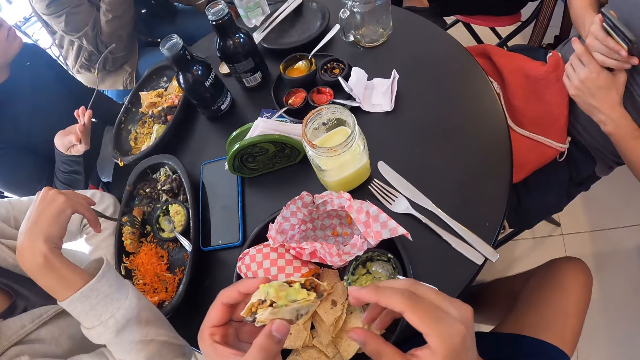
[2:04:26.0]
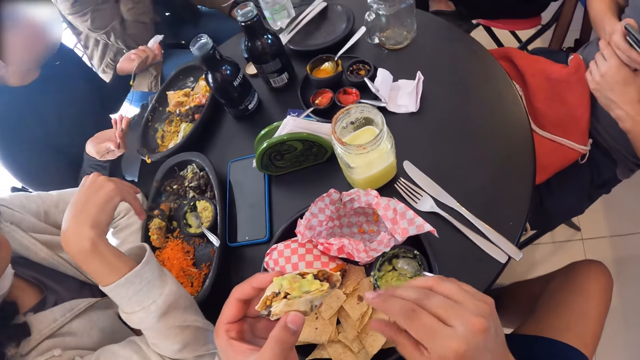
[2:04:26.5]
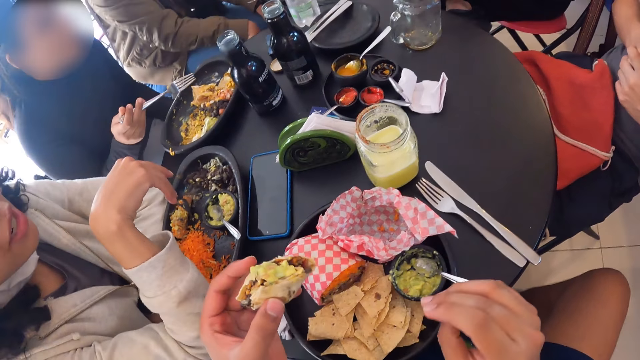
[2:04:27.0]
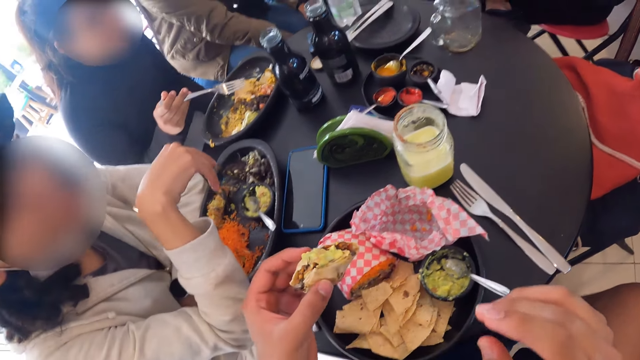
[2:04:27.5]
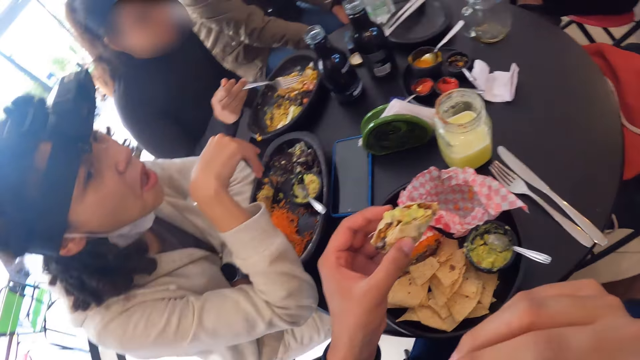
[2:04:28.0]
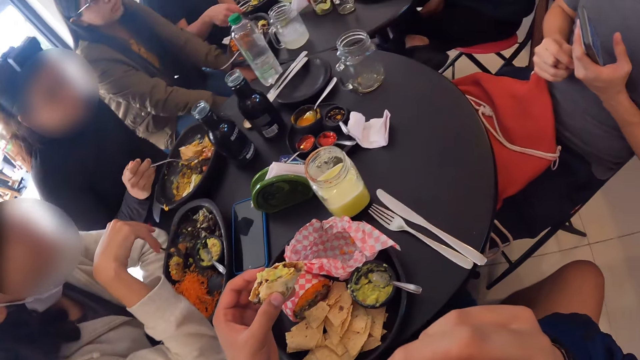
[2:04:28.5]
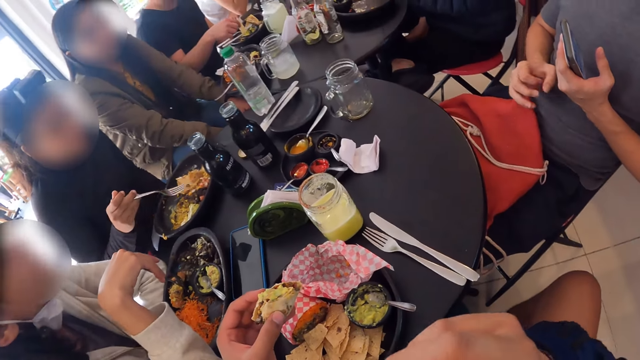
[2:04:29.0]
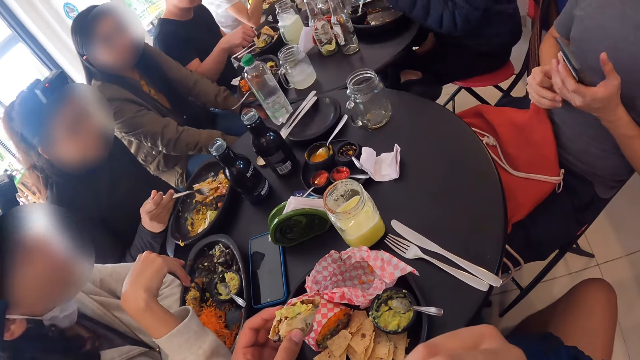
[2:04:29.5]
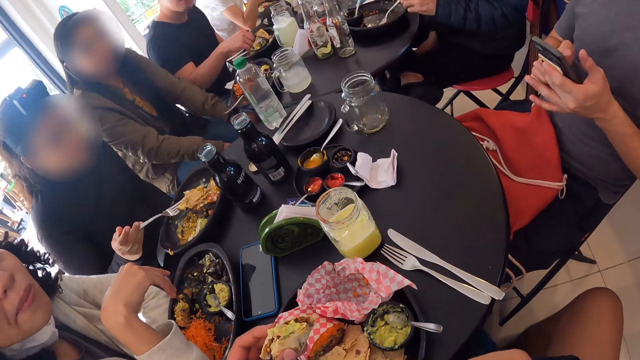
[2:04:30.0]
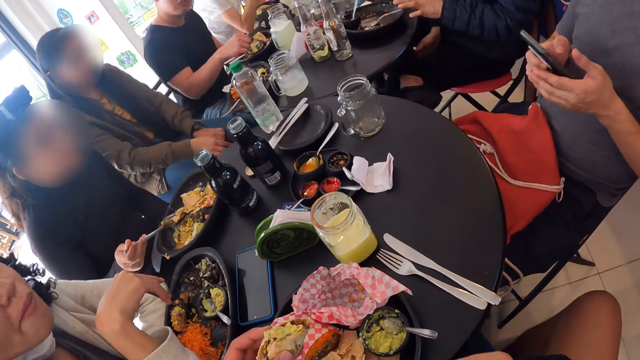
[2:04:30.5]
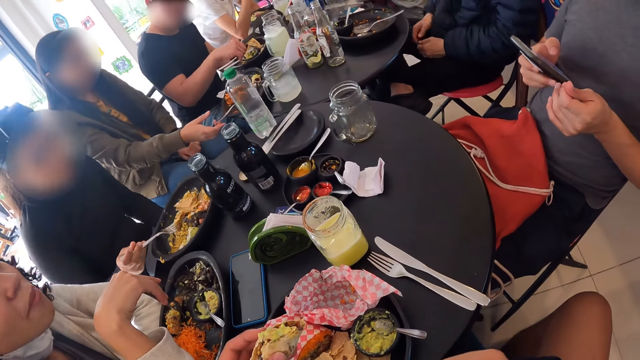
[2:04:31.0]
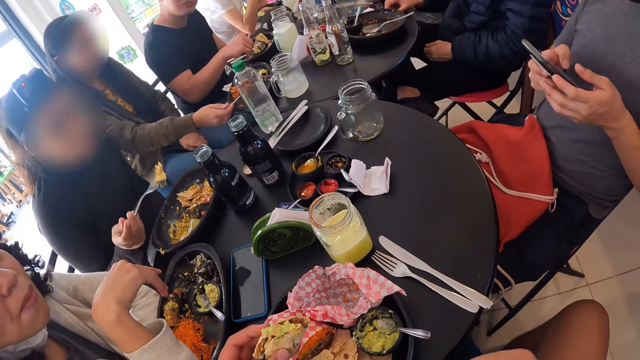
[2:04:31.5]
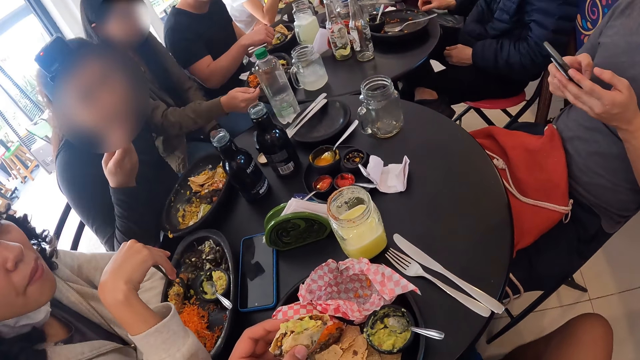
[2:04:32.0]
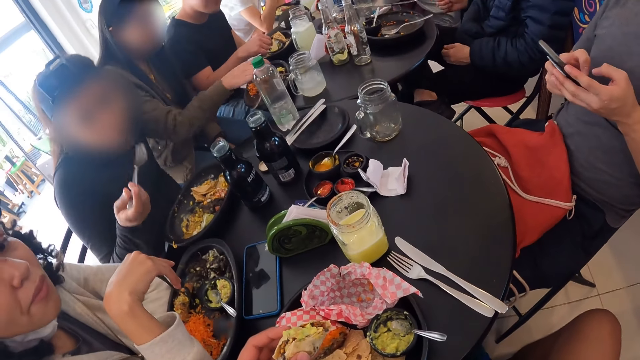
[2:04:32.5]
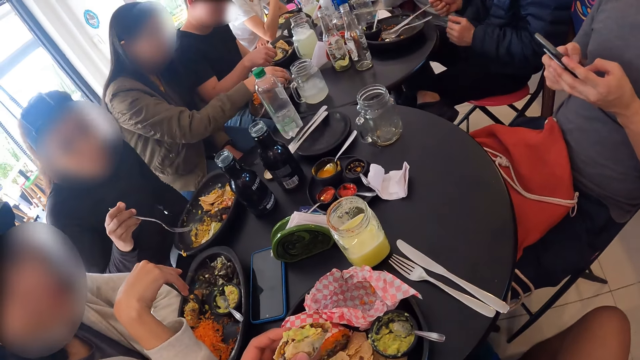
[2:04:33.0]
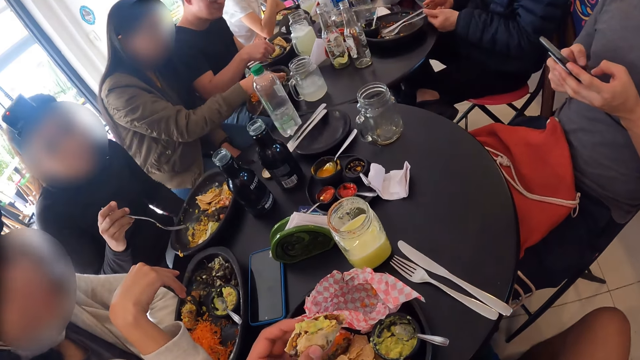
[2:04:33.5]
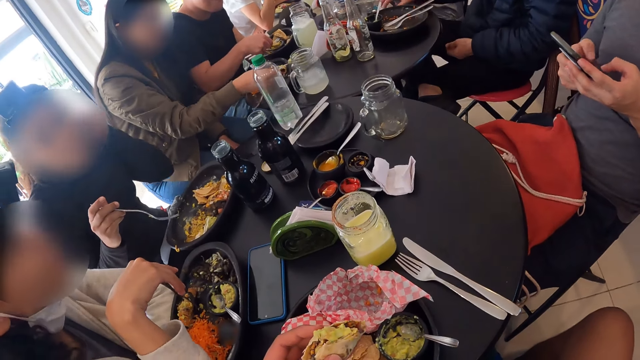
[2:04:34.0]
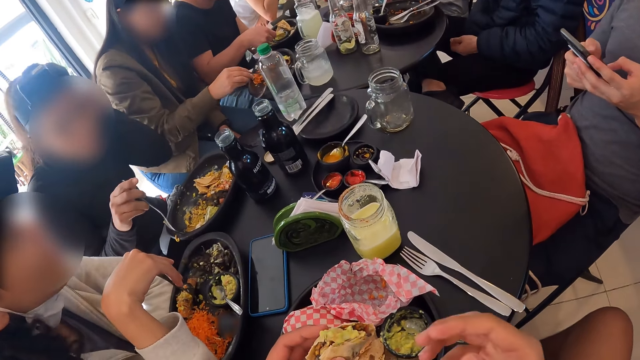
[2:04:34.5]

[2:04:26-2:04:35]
A man scrolls the phone. A woman eats the food.

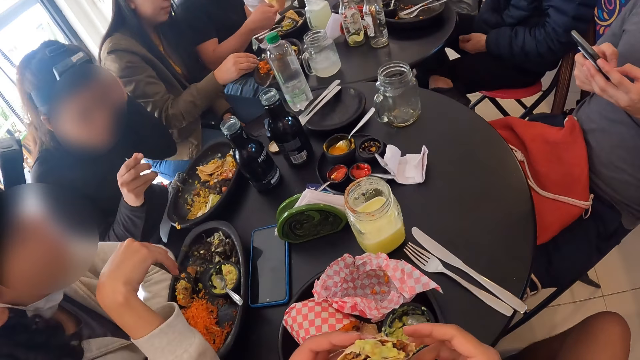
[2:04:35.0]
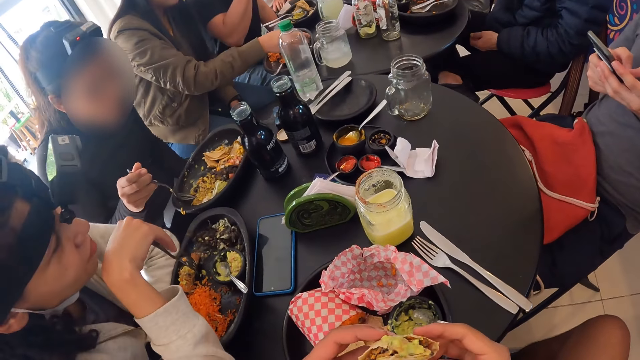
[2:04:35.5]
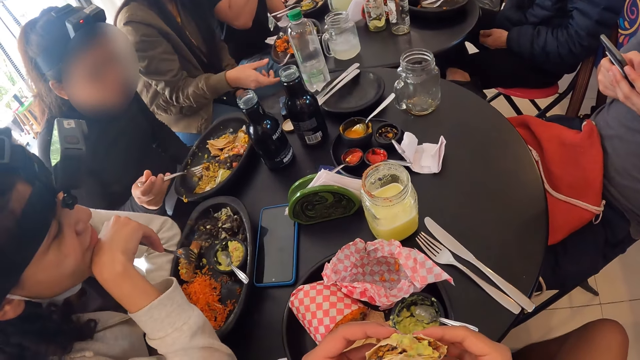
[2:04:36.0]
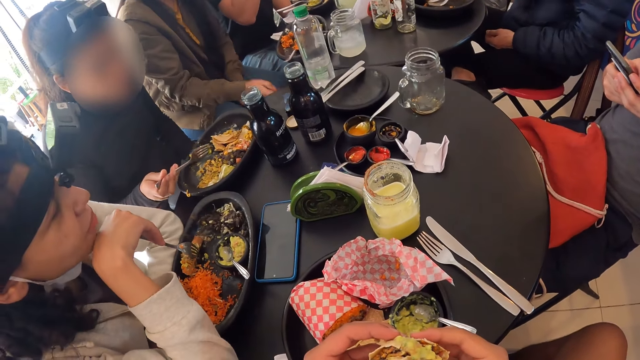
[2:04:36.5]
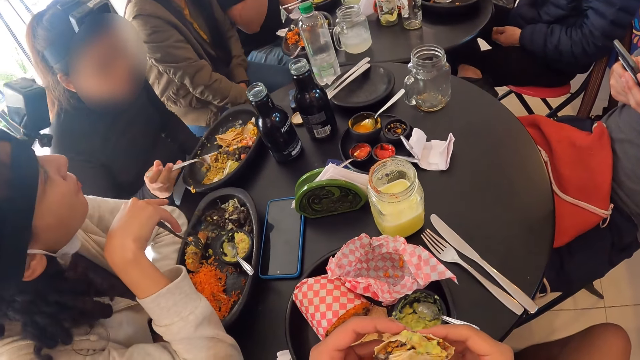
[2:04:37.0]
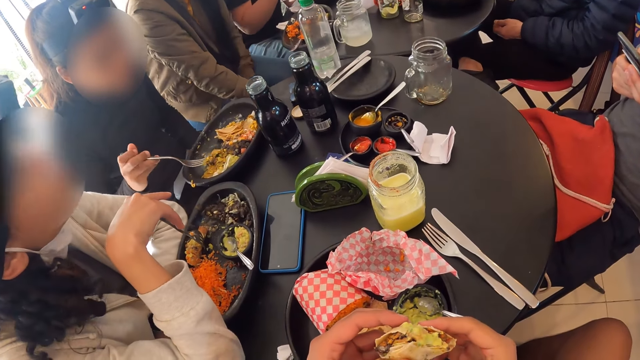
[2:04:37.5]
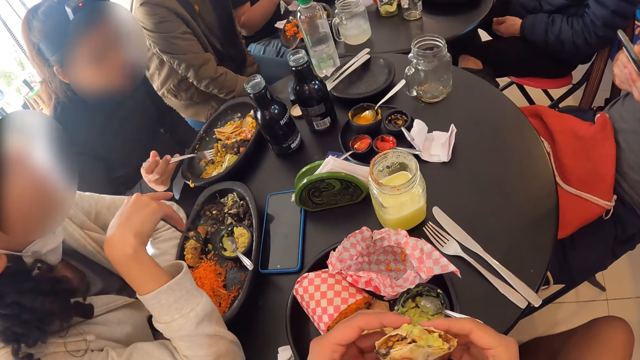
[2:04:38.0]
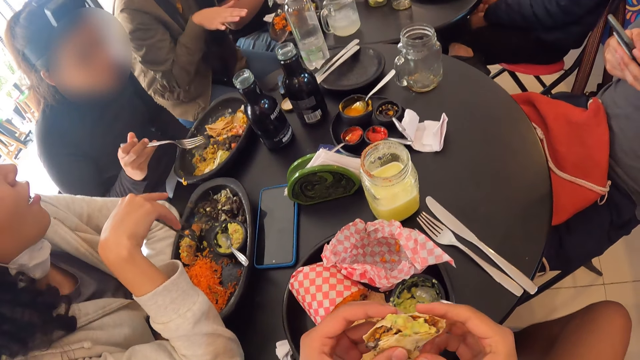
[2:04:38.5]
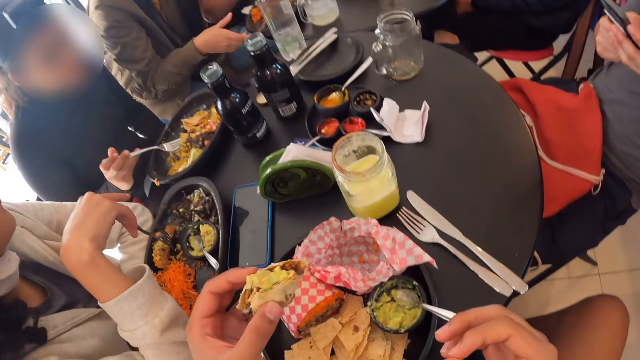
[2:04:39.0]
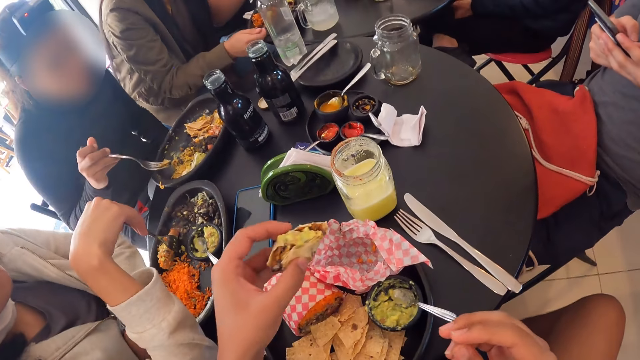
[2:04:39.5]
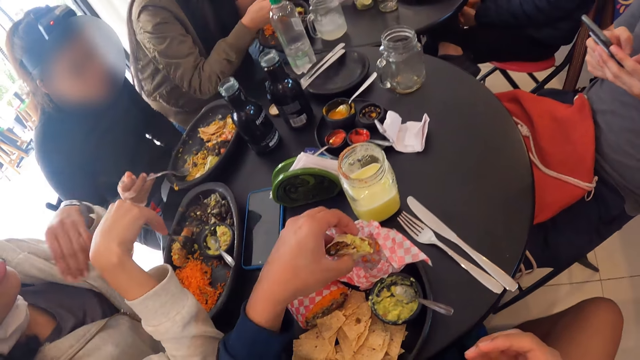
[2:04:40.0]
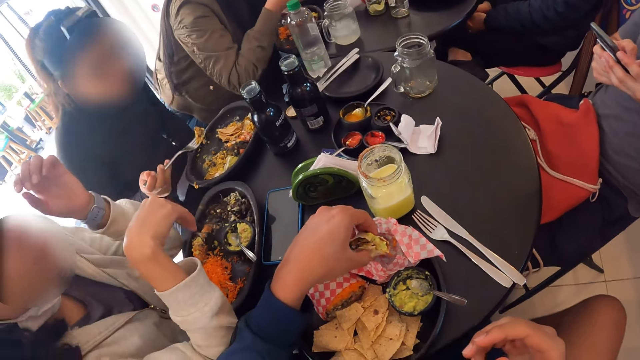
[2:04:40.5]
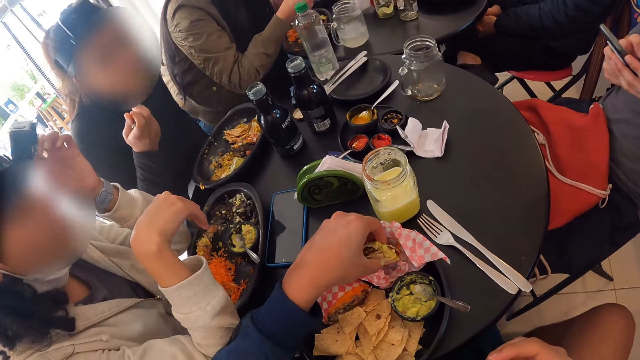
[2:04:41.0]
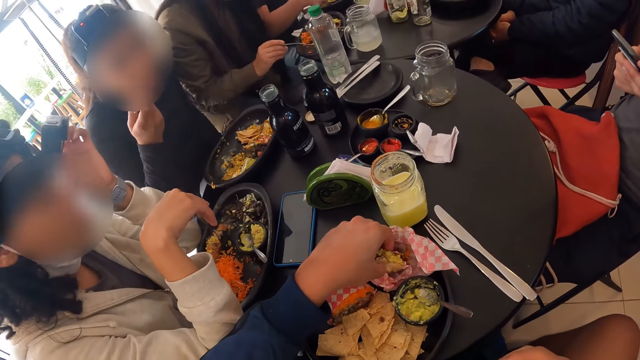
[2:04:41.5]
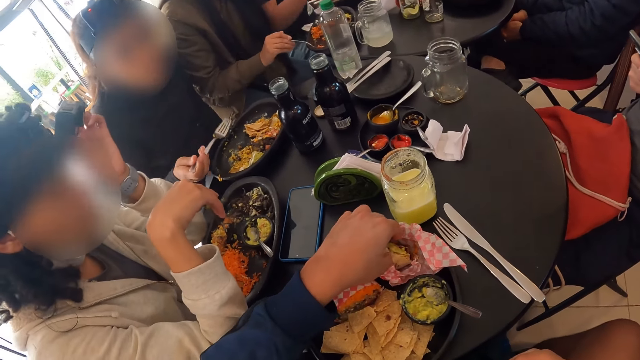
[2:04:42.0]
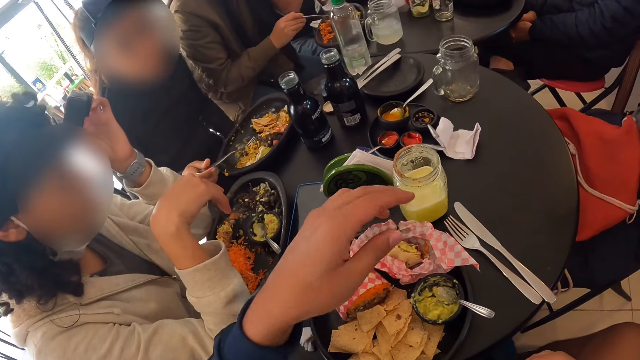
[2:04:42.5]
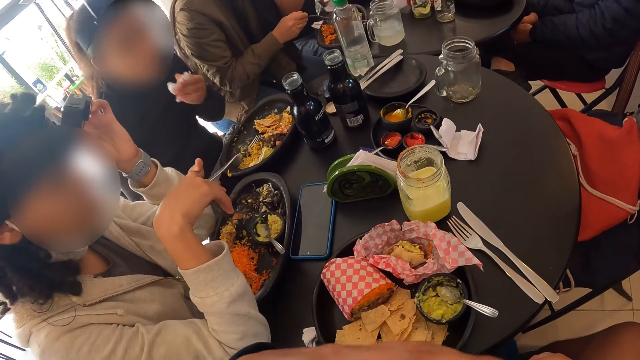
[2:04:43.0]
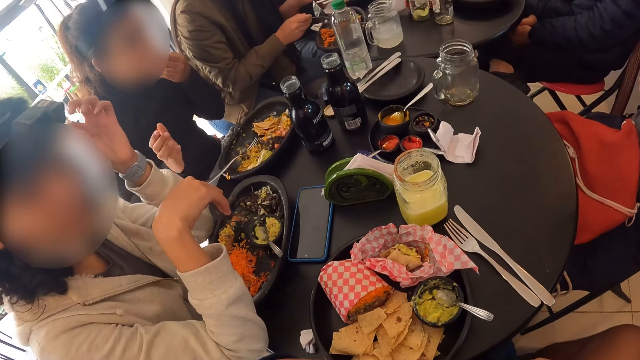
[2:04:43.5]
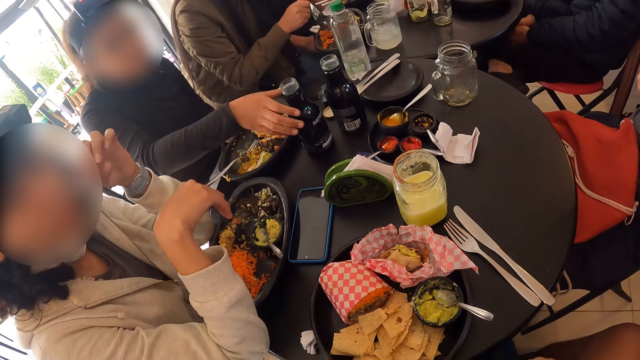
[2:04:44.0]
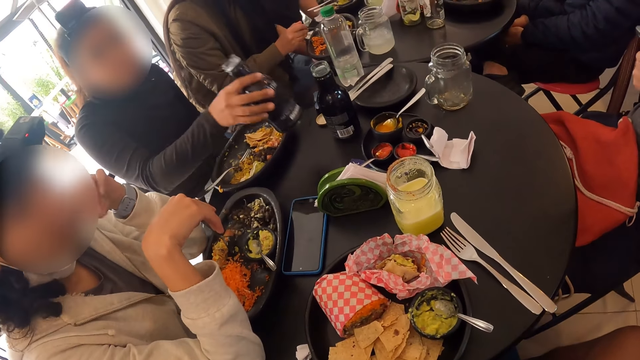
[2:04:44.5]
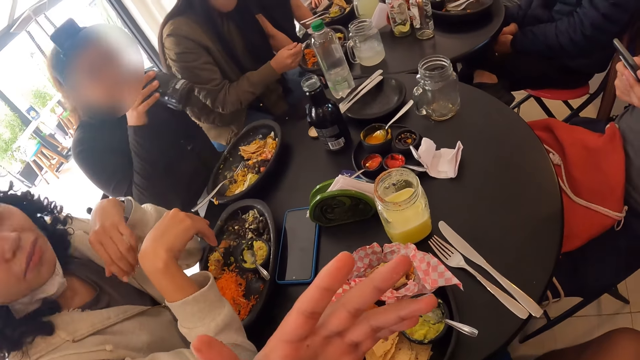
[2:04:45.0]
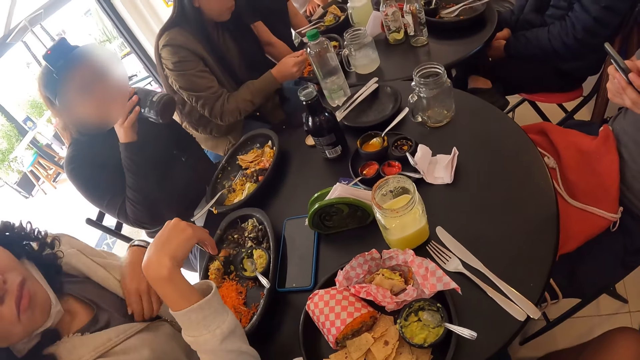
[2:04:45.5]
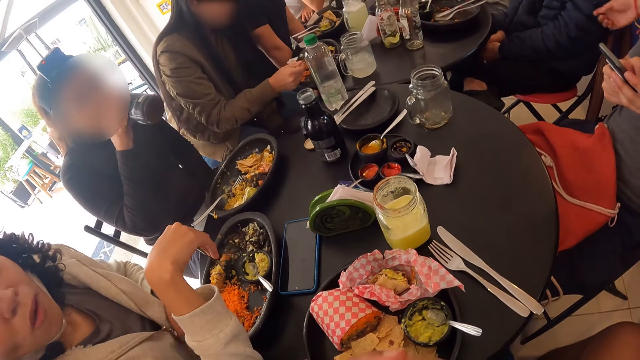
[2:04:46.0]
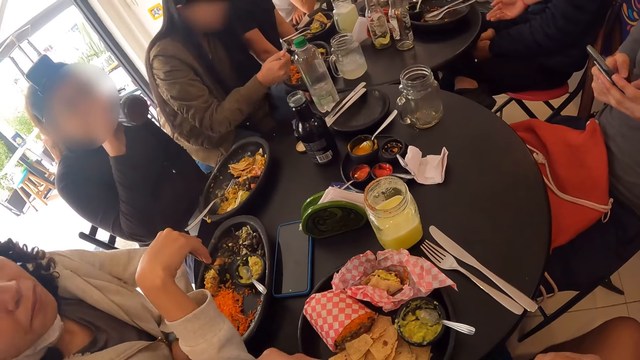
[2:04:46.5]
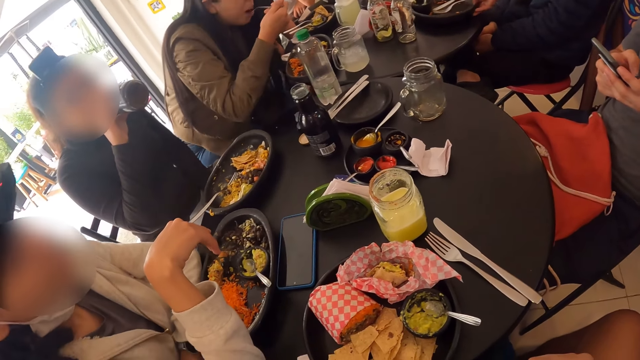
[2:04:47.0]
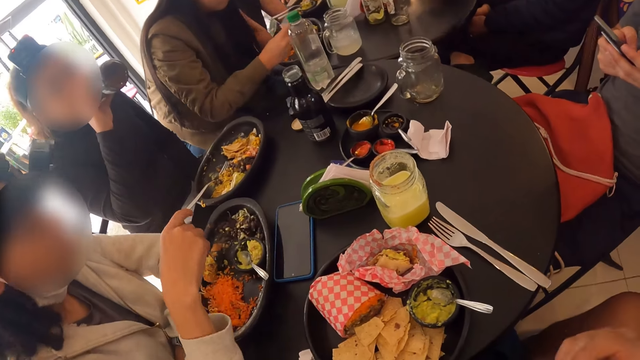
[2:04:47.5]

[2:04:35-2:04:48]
The camera wearer touches the food. A woman scoops the food. The camera wearer drops the meal on the plate on the table with his left hand. He lifts up the hand. The woman picks the water bottle from the table with her right hand and drinks from the water bottle with her right hand.
